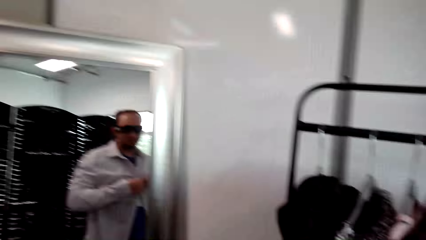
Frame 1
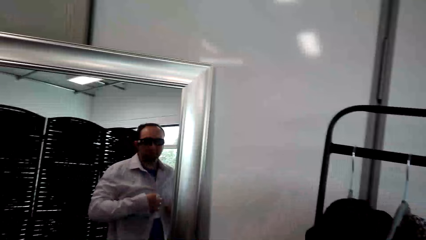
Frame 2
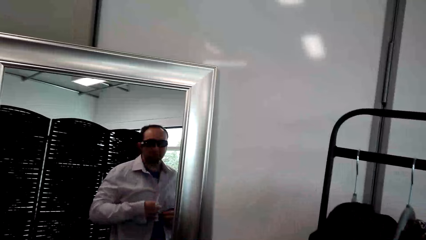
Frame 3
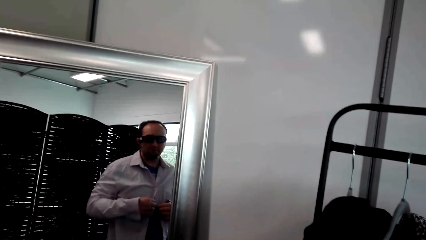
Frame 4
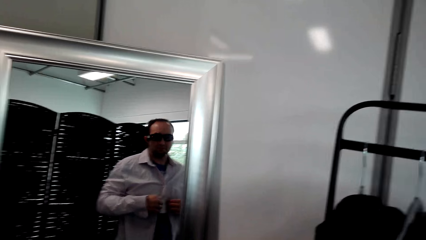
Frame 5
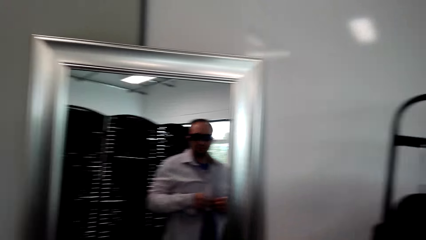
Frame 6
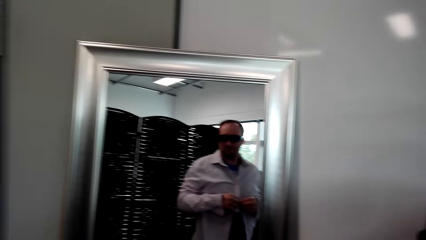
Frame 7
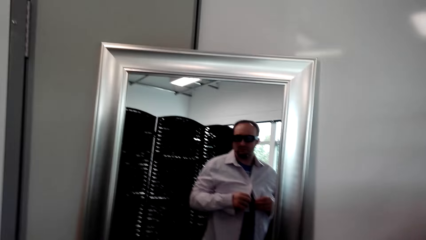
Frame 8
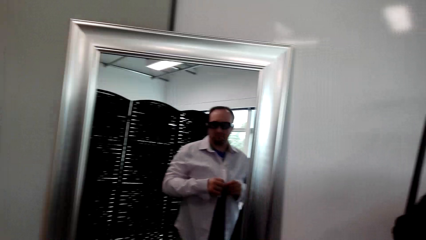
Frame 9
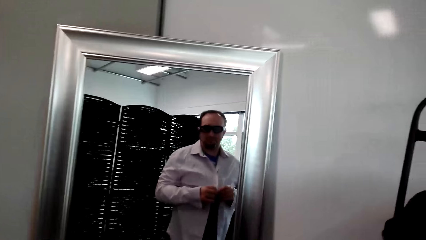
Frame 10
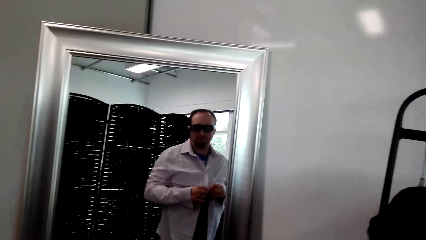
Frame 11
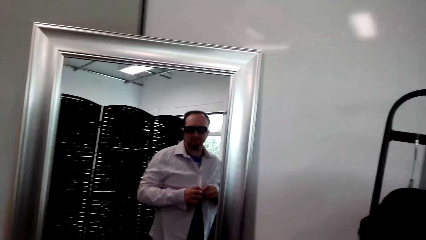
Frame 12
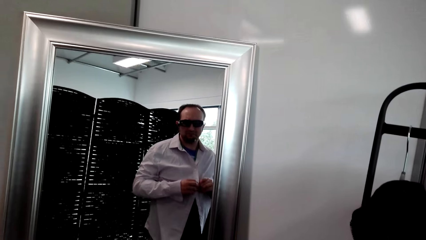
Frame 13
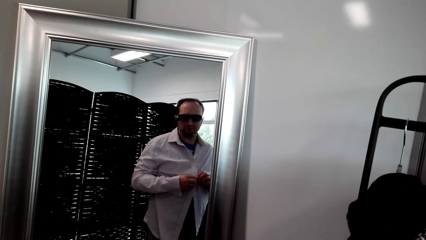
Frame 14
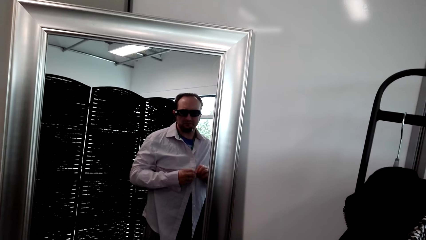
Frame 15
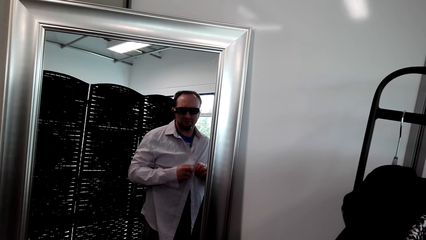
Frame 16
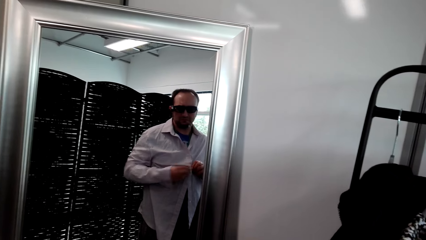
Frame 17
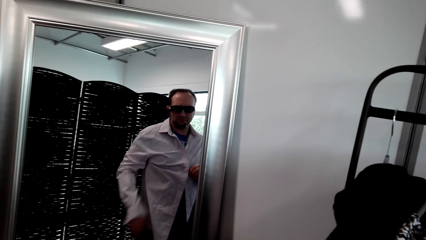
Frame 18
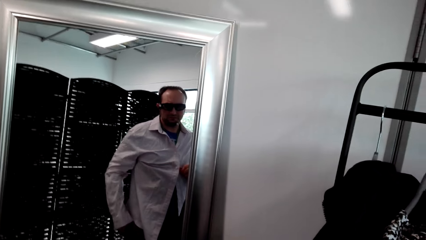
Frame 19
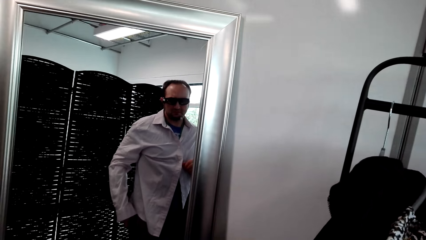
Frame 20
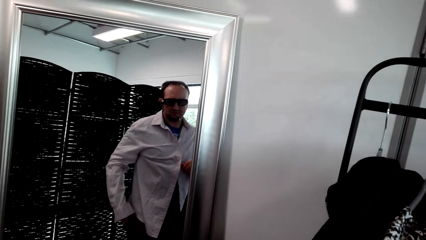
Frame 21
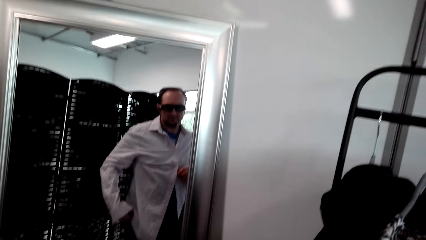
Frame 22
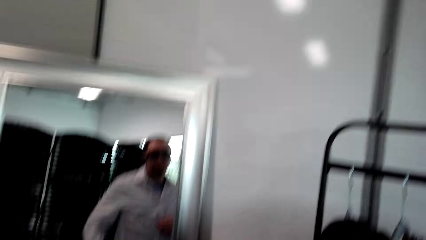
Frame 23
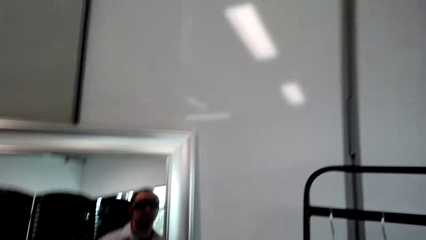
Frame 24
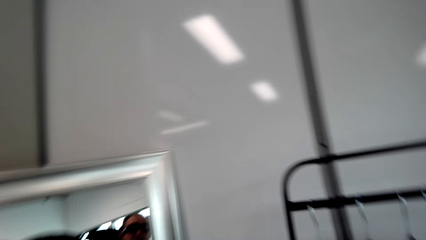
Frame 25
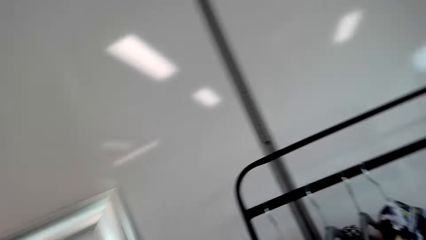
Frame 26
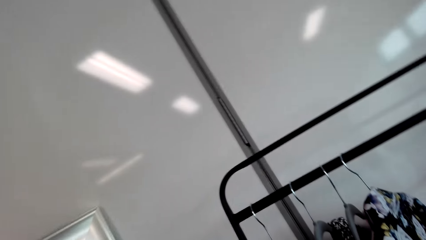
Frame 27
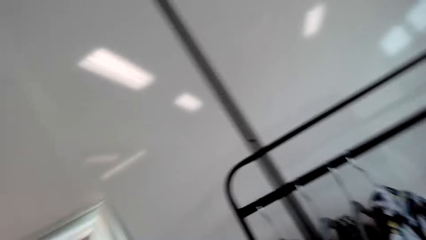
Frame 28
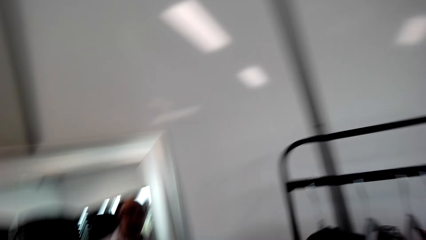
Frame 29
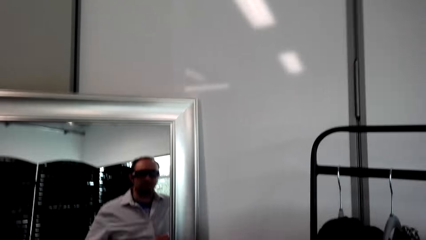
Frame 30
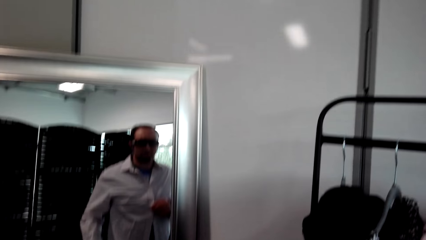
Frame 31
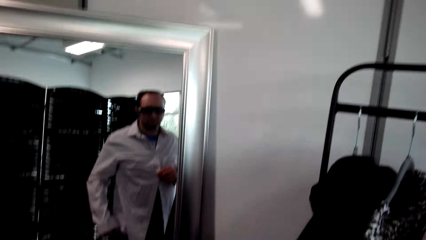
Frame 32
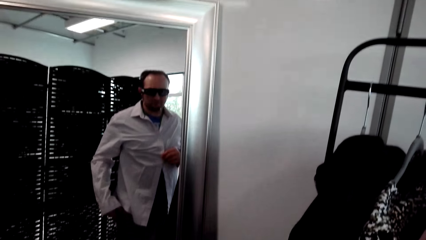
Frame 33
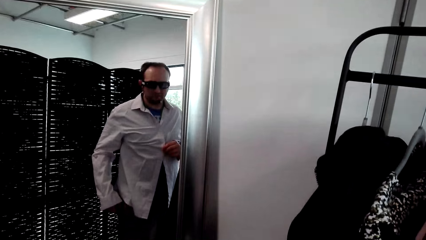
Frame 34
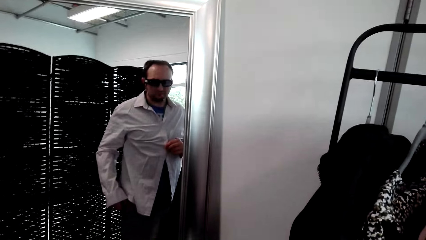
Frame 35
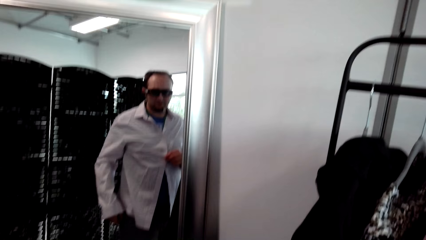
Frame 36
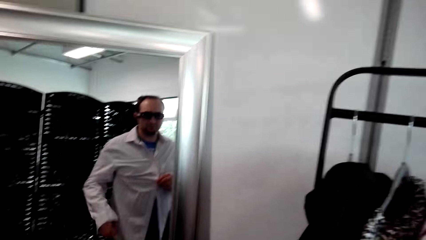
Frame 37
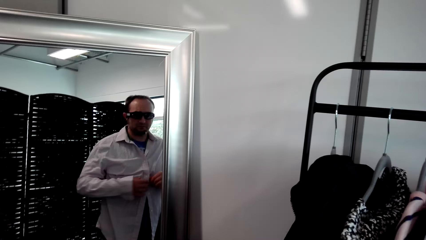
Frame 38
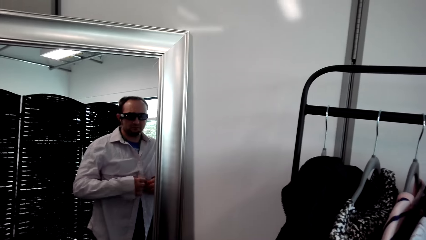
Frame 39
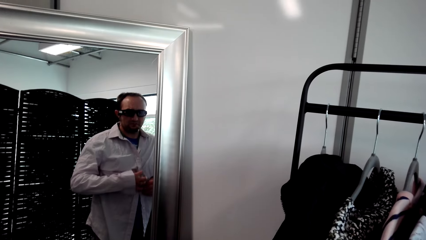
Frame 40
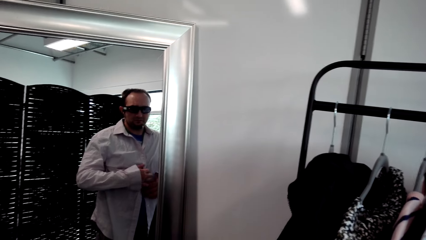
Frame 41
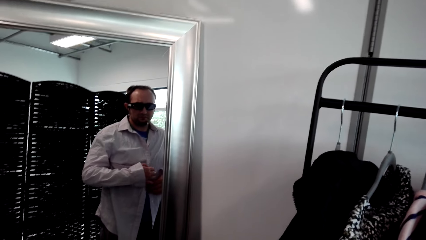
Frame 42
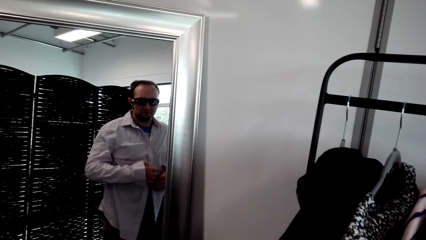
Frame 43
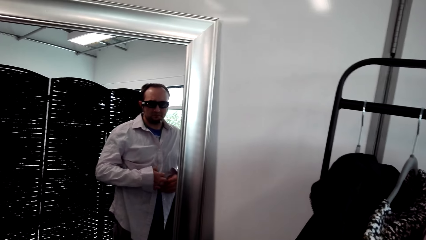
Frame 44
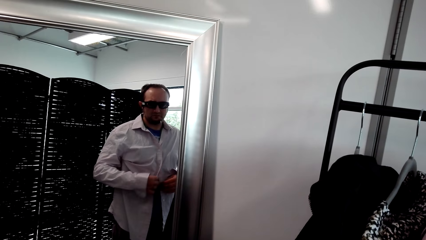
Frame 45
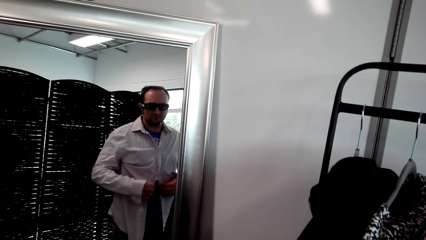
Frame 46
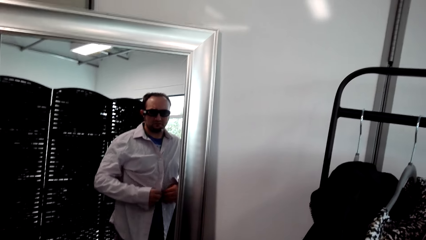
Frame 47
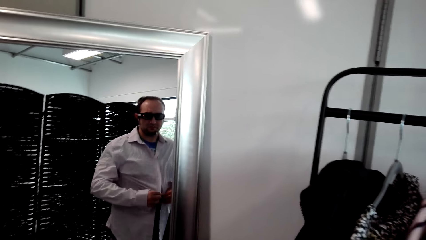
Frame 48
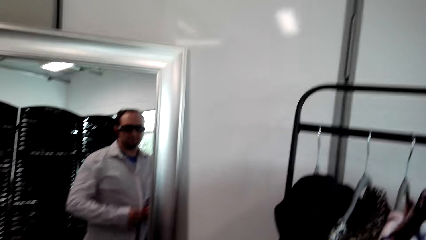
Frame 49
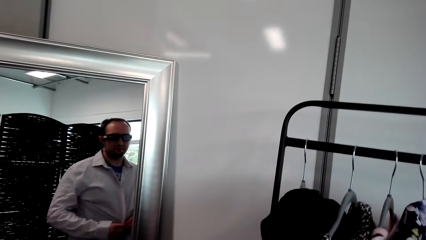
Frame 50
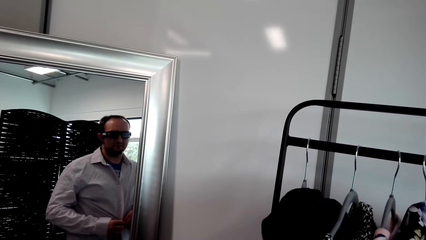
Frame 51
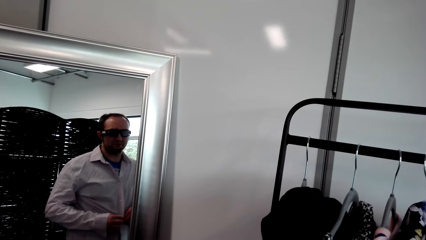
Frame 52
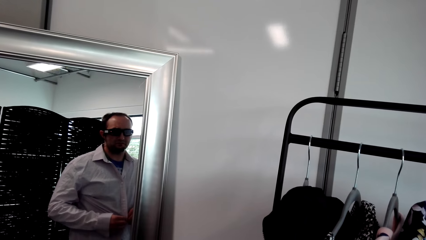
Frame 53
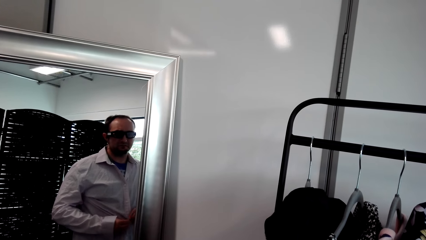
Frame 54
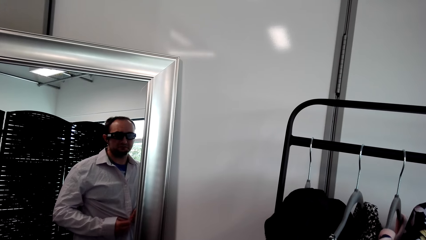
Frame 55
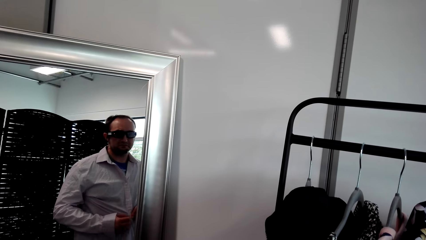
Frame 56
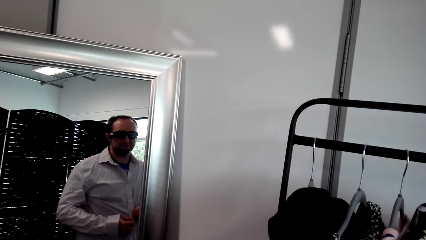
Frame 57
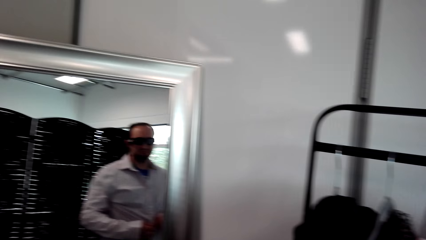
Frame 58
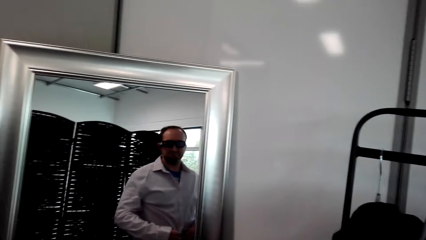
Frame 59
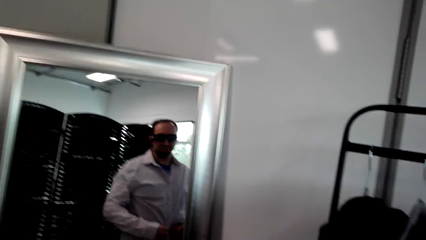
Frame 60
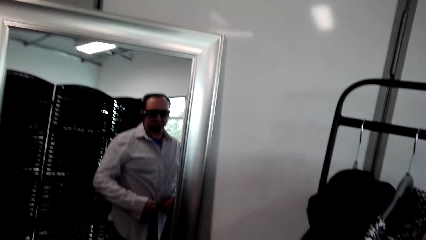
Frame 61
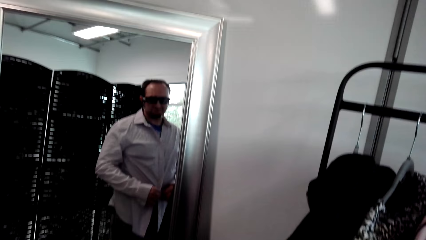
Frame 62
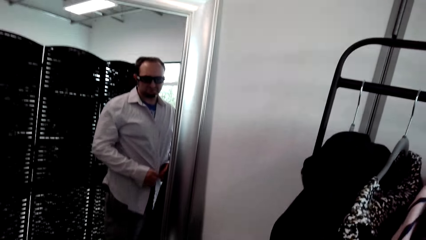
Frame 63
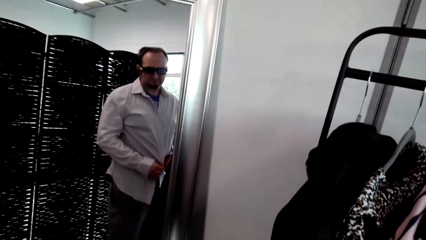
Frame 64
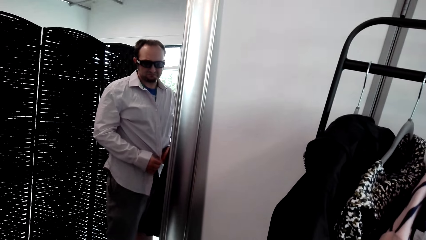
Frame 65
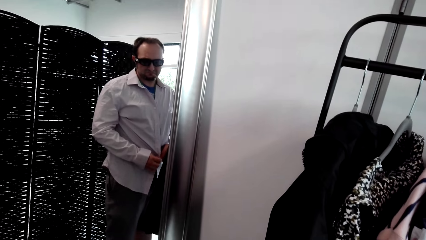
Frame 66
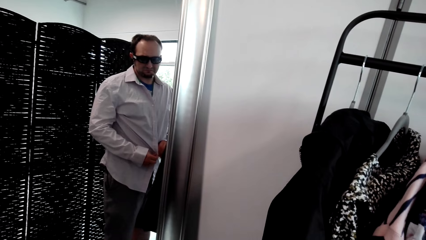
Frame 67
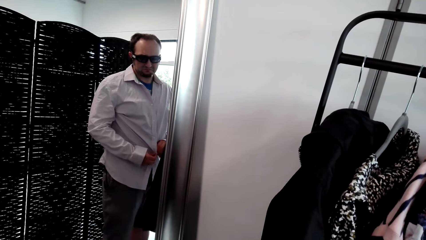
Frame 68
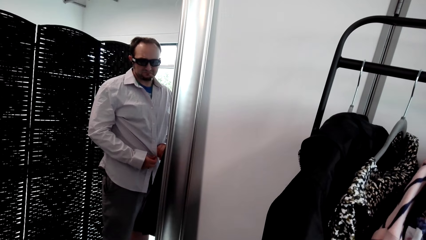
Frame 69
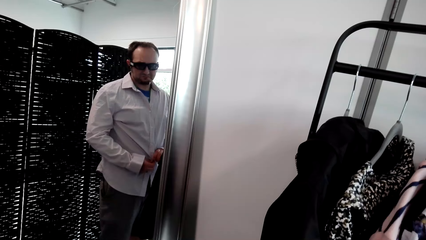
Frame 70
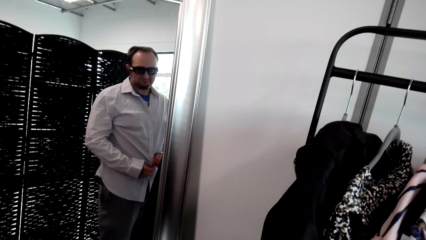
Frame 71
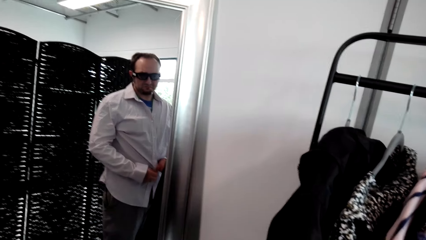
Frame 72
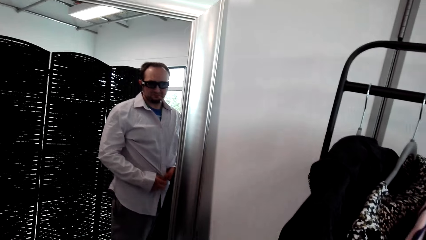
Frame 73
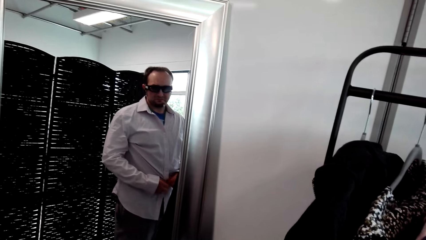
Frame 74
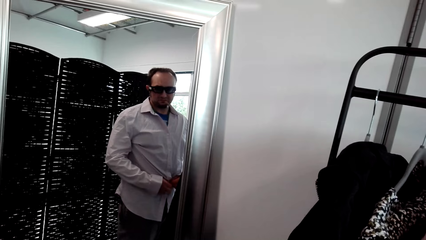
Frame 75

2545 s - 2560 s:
The camera wearer looks around. He touches his pocket. He stares at the mirror. He buttons the shirt.
